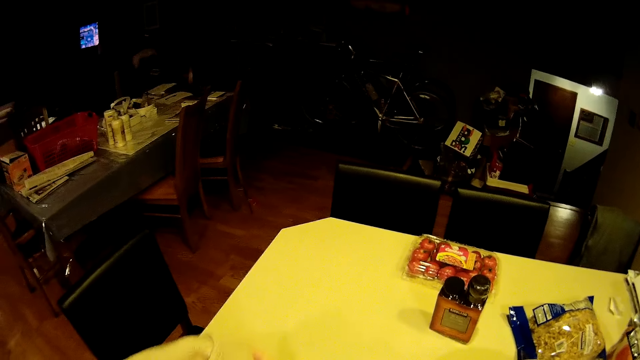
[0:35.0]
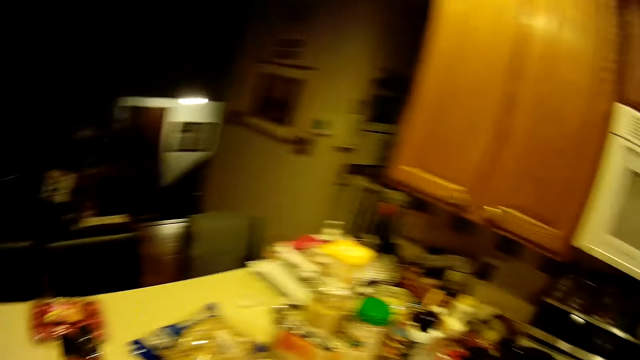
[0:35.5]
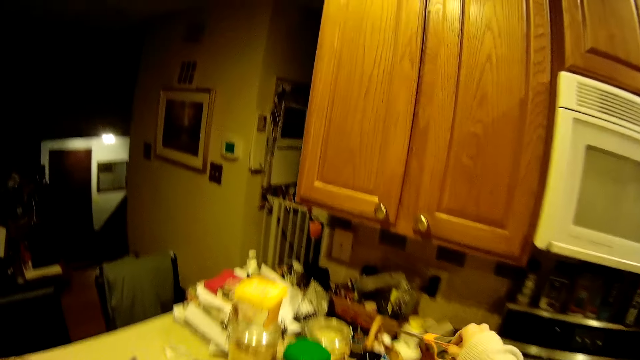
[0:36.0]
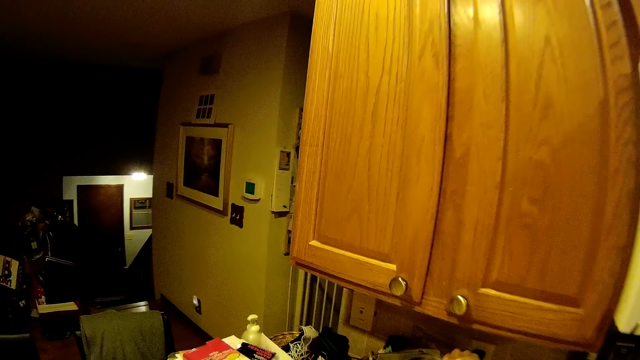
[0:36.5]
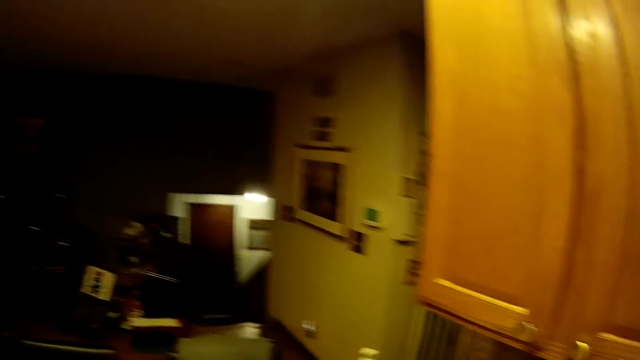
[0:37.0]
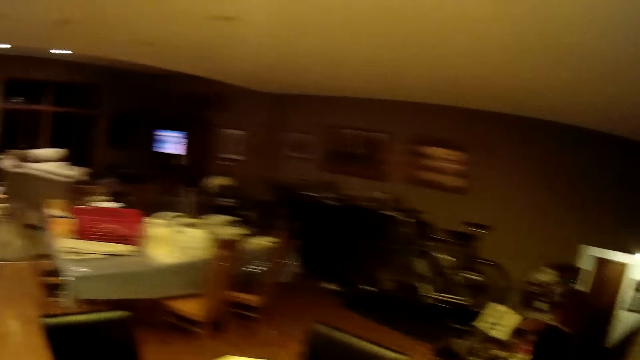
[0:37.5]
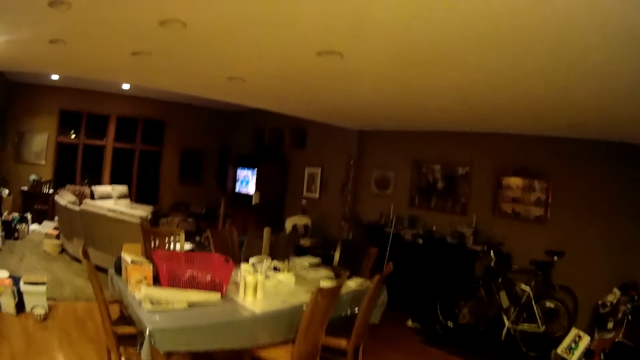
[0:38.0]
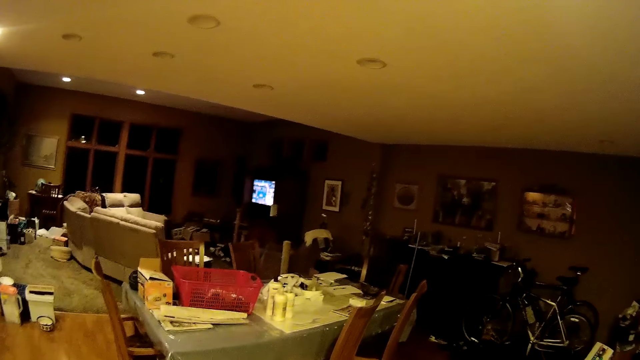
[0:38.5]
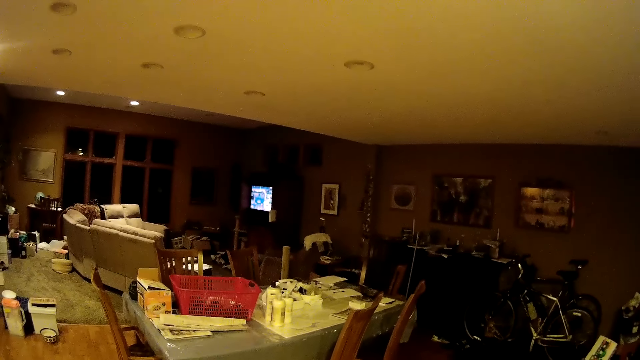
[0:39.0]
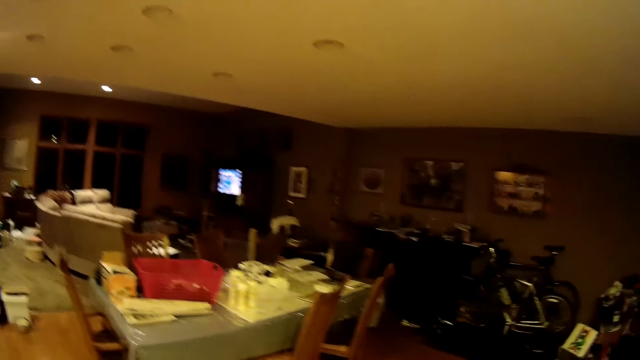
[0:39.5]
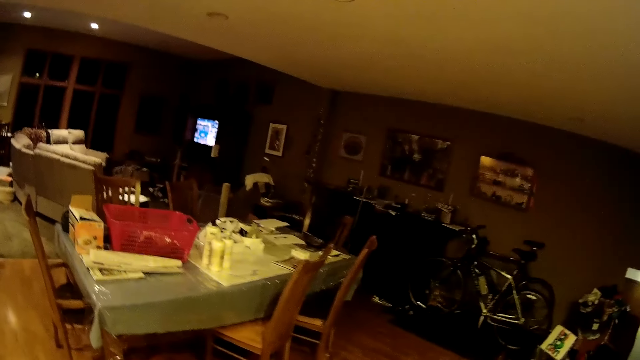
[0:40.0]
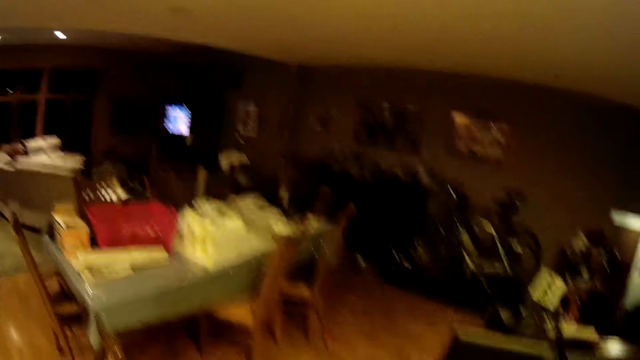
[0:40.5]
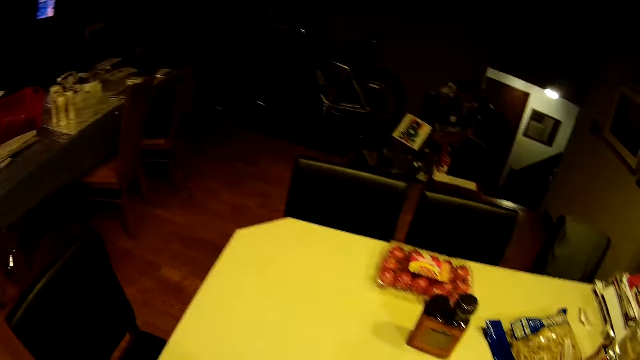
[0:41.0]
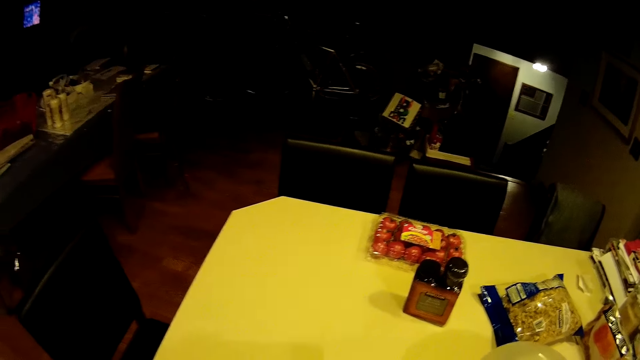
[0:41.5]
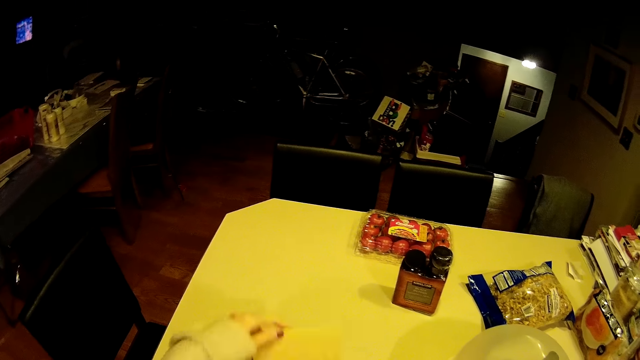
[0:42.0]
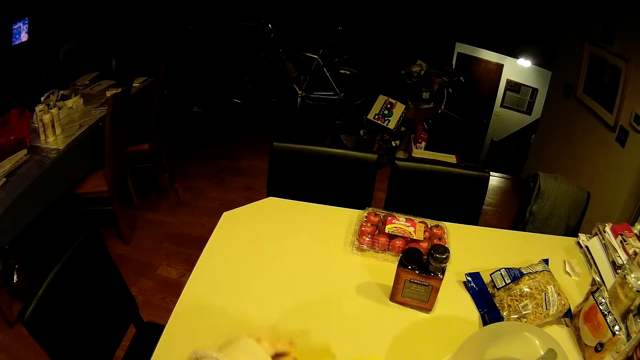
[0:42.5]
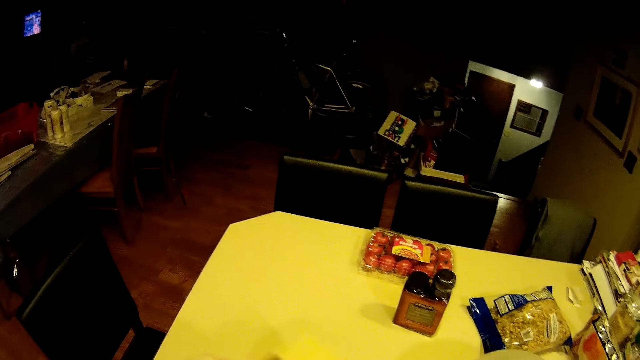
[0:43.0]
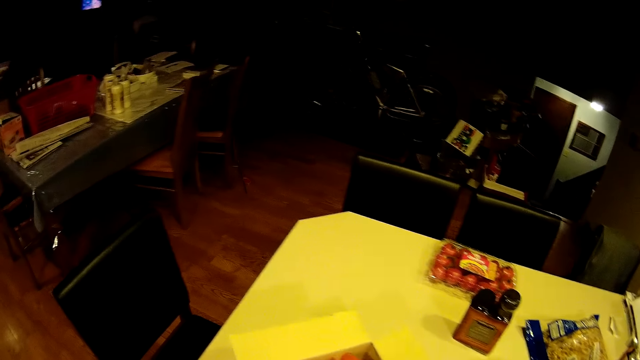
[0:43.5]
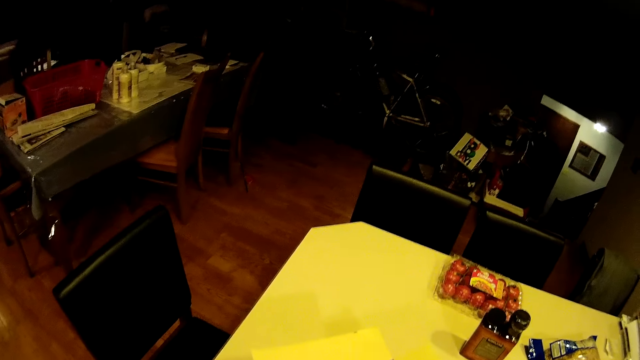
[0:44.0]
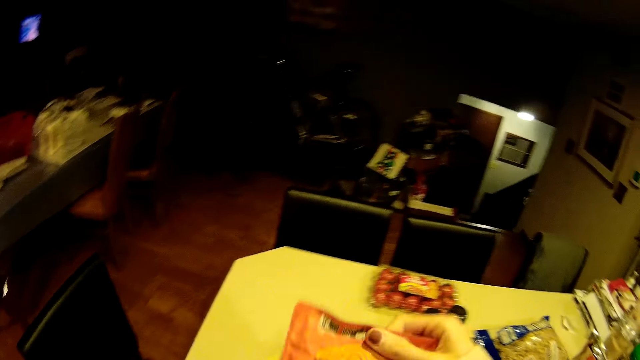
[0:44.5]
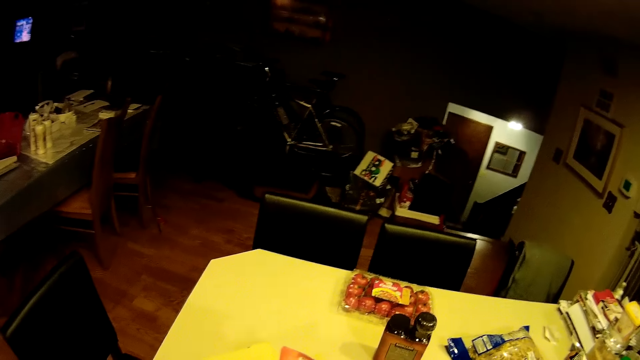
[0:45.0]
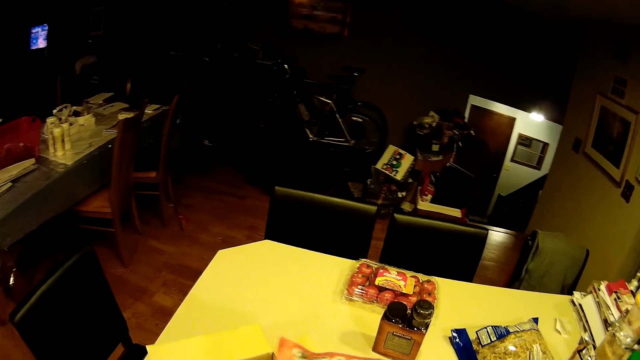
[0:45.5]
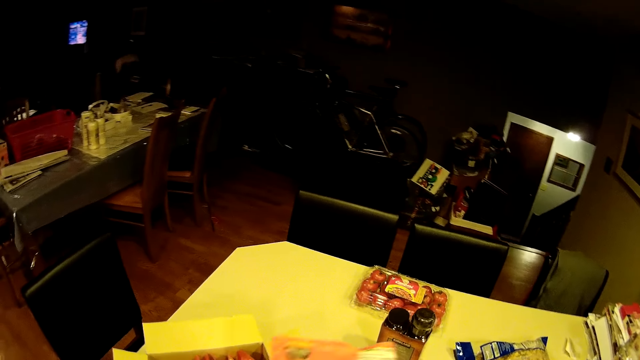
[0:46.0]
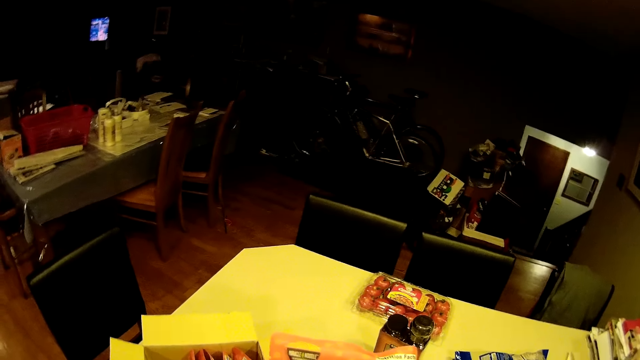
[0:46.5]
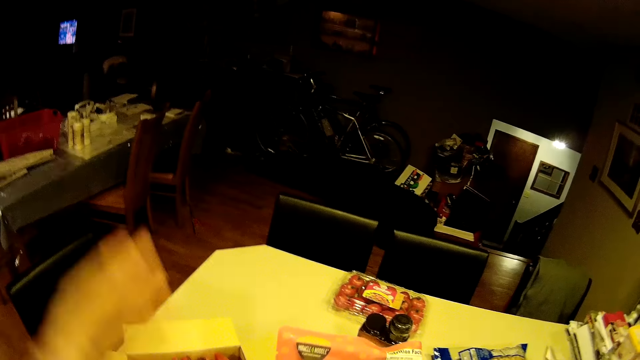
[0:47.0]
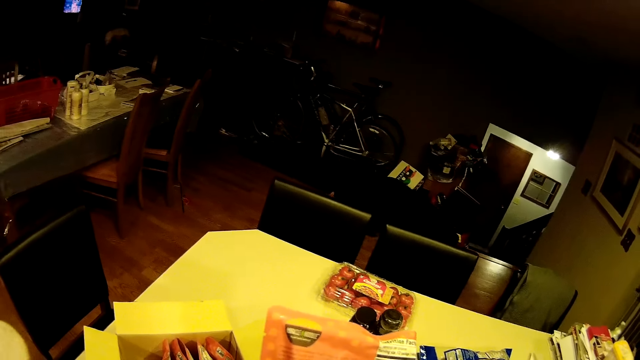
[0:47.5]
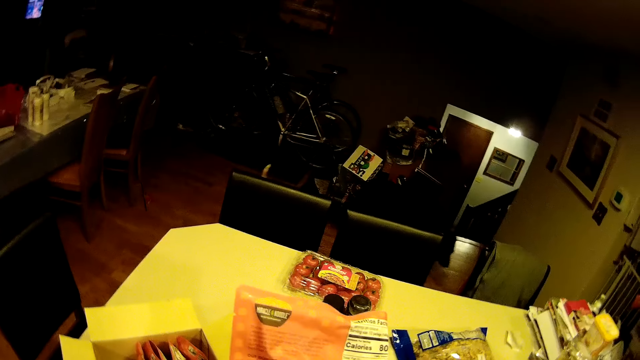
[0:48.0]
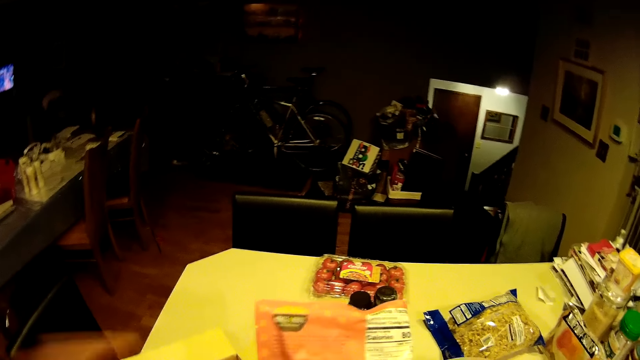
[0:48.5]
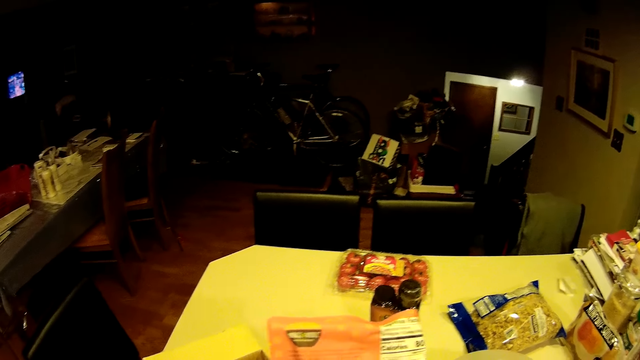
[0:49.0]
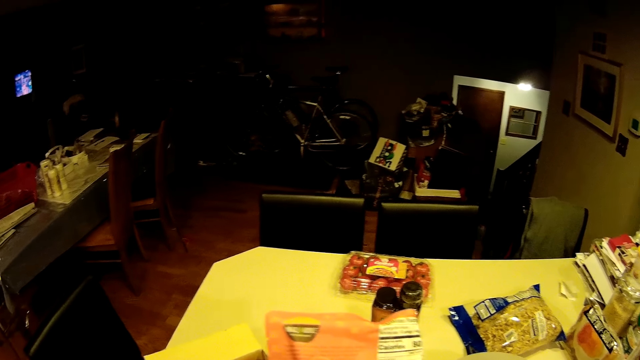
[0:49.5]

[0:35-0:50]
The camera wearer walks around the kitchen counter. They place a pair of scissors onto the table. They walk around the kitchen counter. They look around the house. They look towards the kitchen counter. They open the carton box. They adjust the carton box. She lifts a sachet or miracle noodle packet from the carton with her right hand. She views the miracle noodle packet. A dog walks in front of the camera wearer. The camera wearer lifts her left hand towards her head.

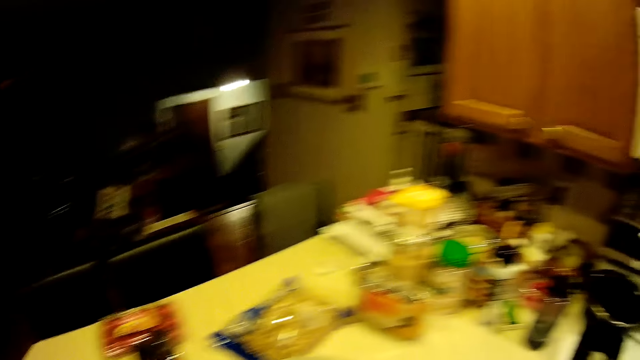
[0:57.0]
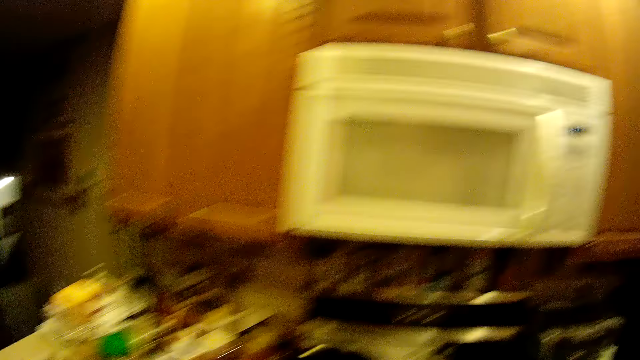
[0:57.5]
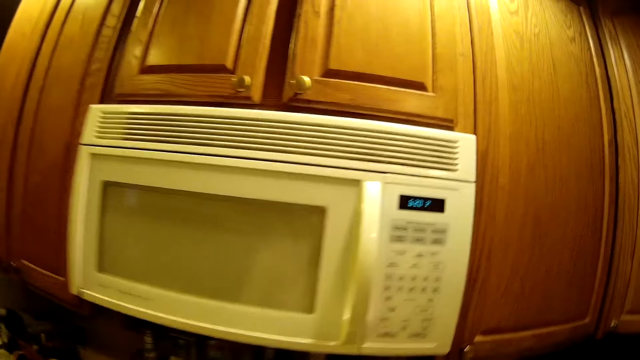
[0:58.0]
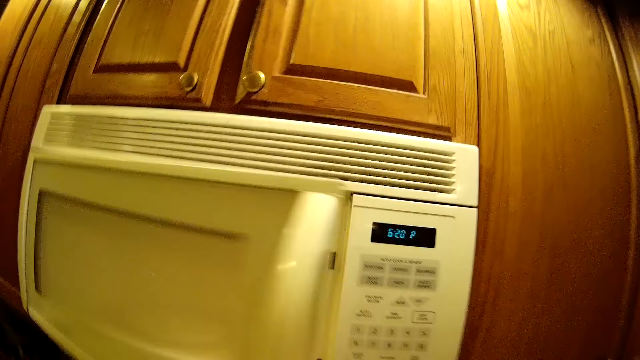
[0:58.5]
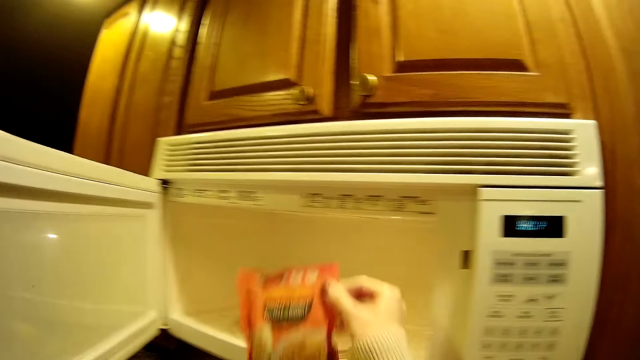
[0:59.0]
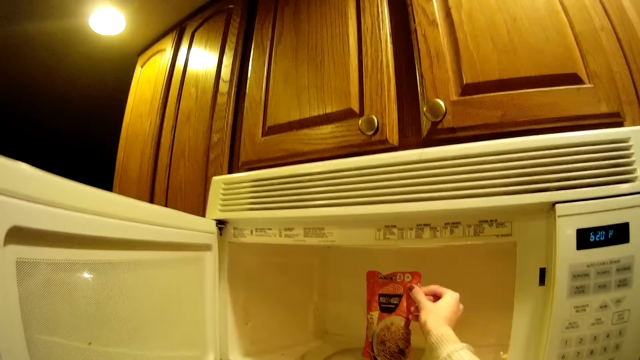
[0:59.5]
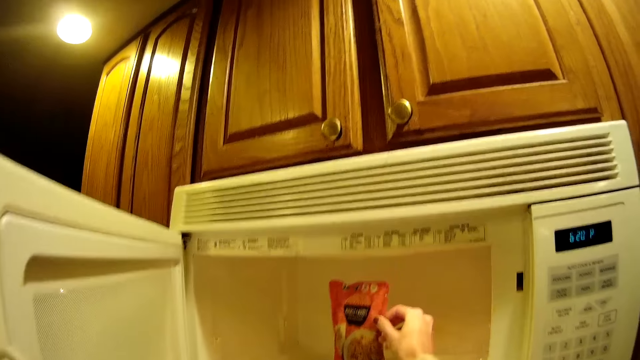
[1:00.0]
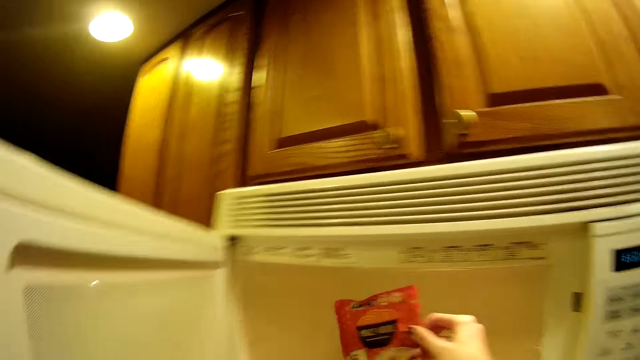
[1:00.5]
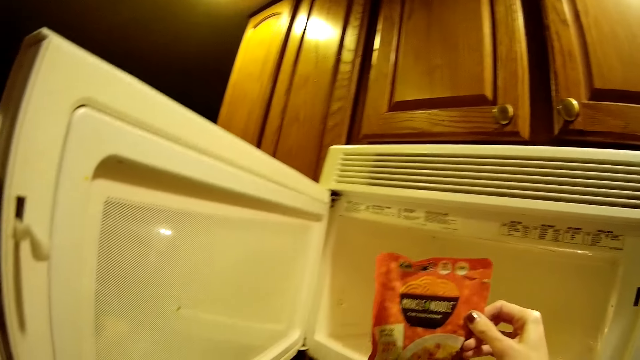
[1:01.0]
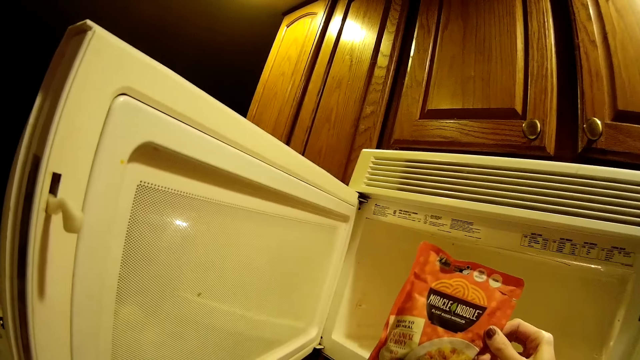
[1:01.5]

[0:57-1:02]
The camera wearer walks towards the microwave. She opens the microwave with her left hand. She places a sachet or miracle noodle packet into the microwave with her right hand. She lifts the sachet from the microwave with her right hand. She inspects the miracle noodle packet.
